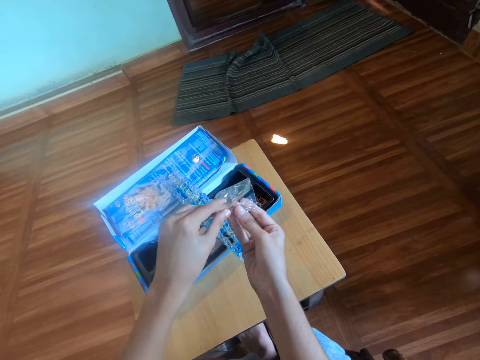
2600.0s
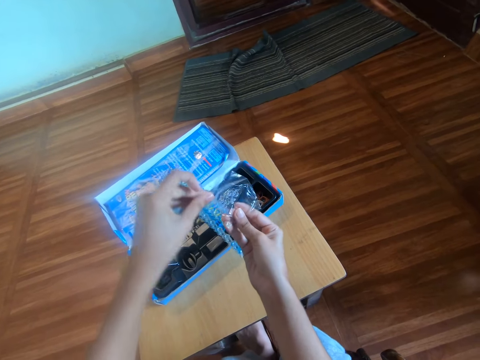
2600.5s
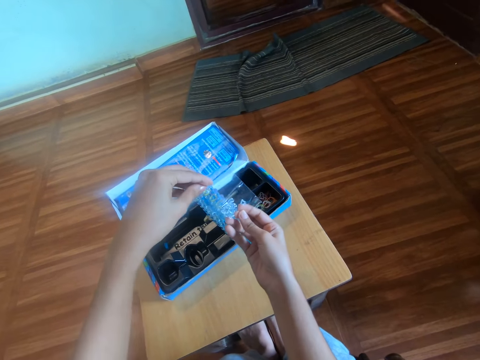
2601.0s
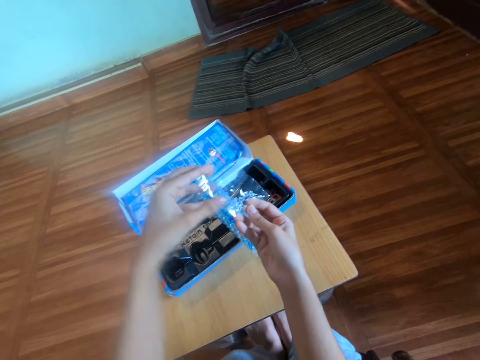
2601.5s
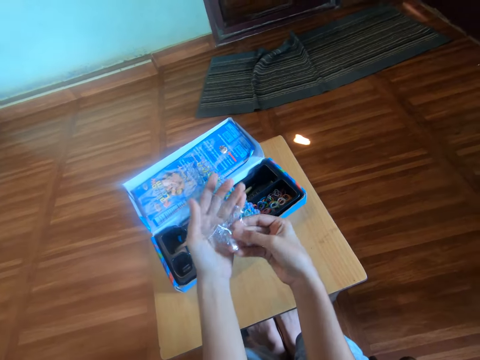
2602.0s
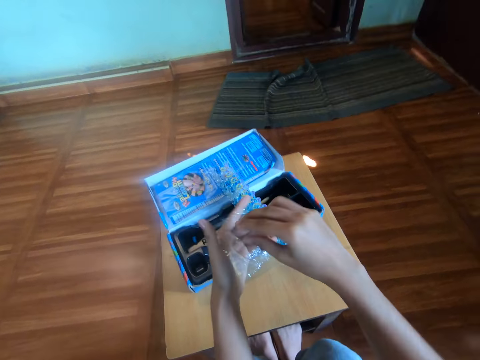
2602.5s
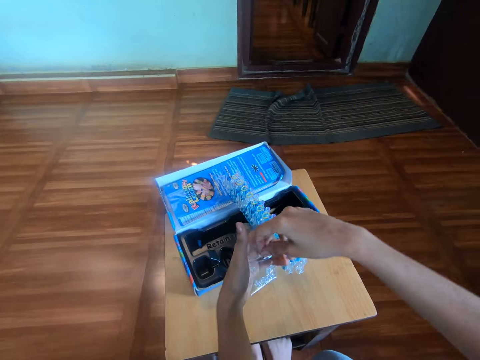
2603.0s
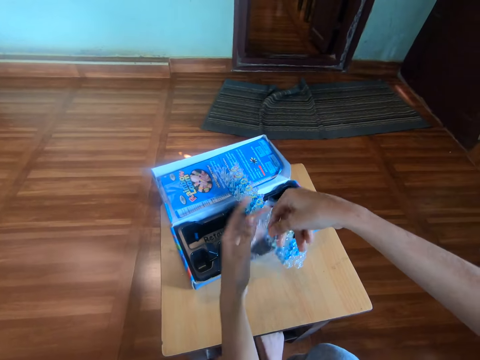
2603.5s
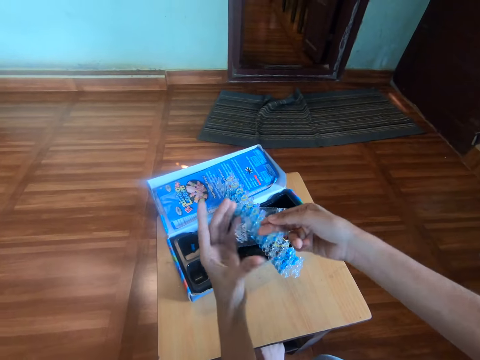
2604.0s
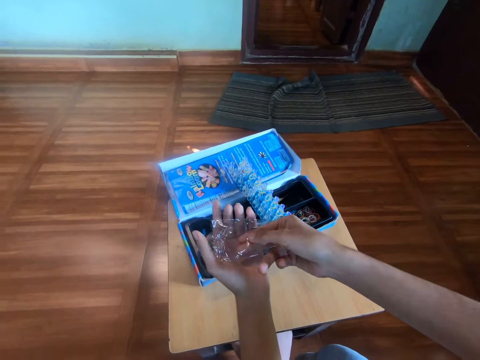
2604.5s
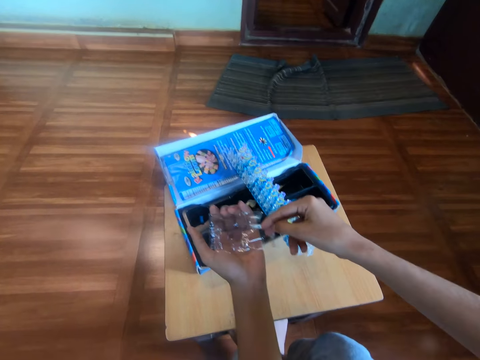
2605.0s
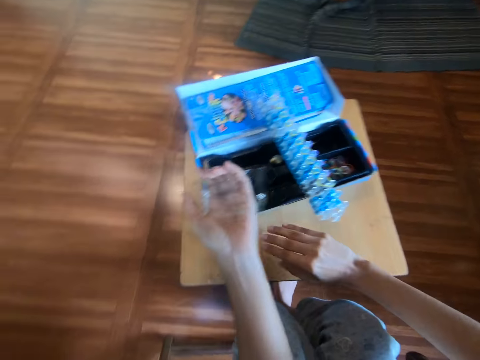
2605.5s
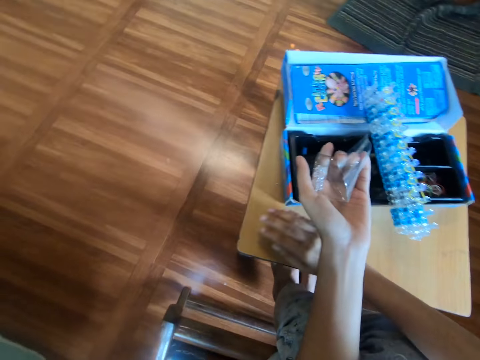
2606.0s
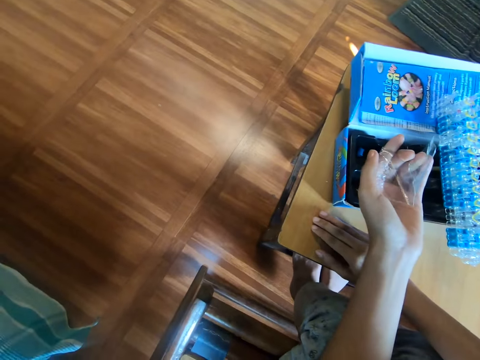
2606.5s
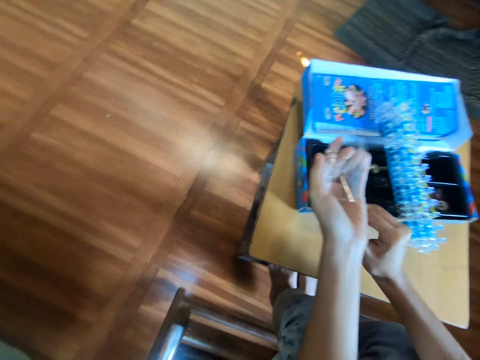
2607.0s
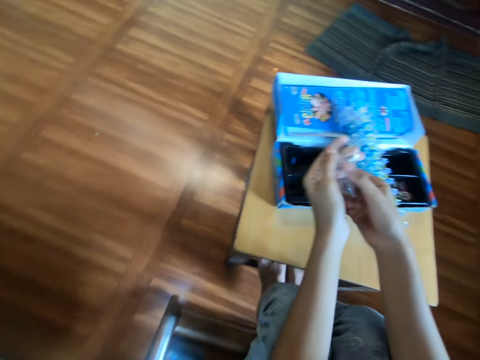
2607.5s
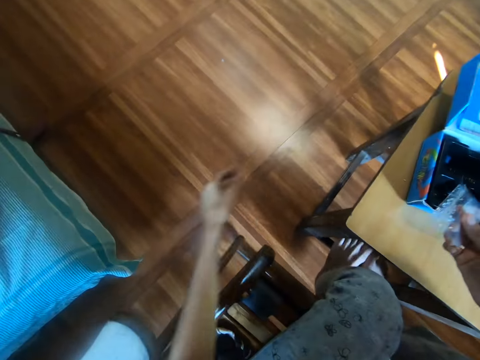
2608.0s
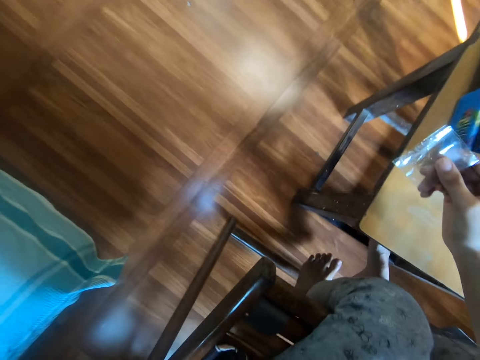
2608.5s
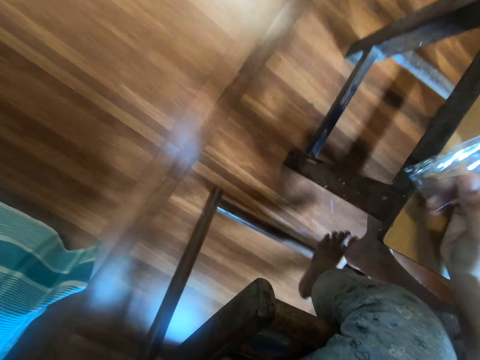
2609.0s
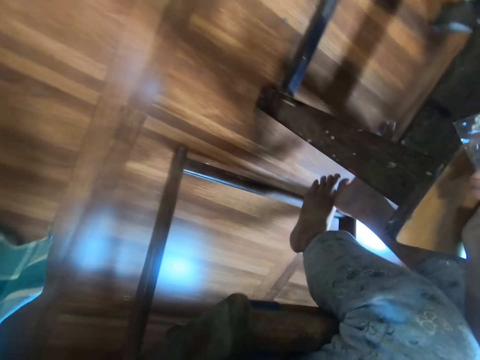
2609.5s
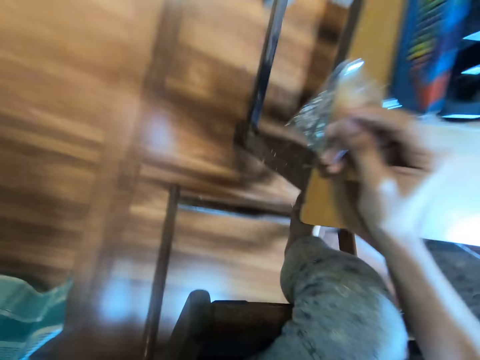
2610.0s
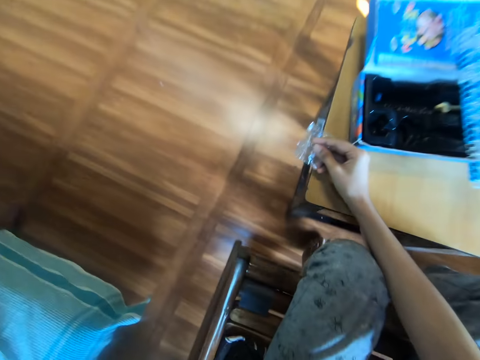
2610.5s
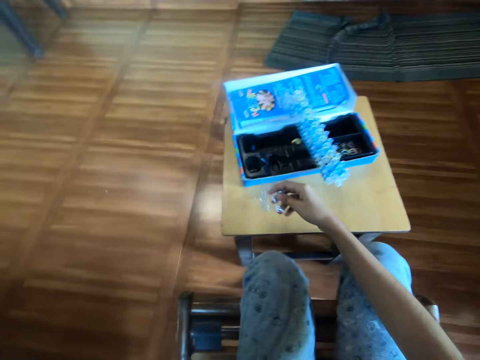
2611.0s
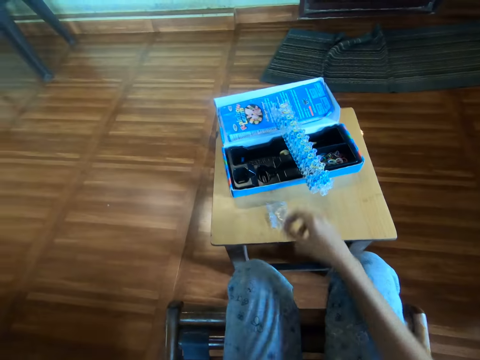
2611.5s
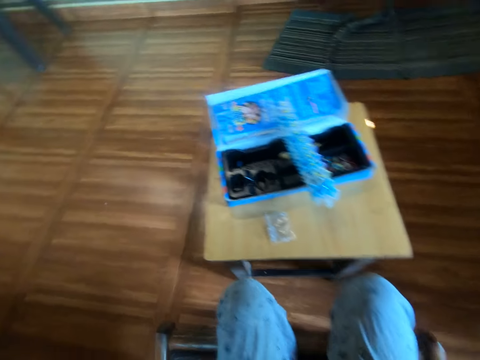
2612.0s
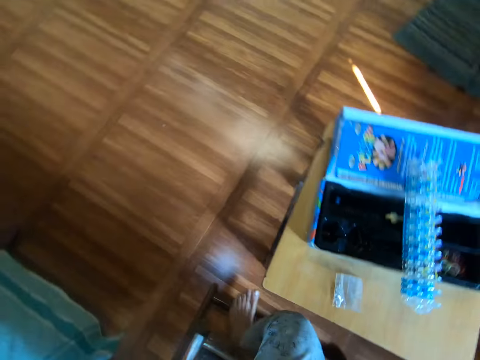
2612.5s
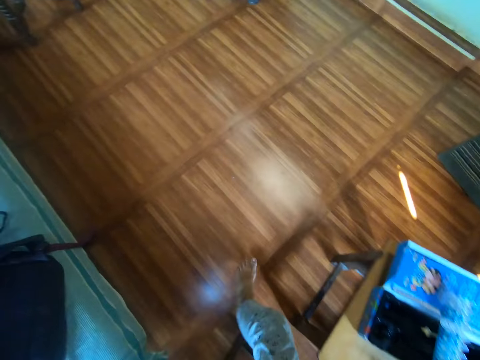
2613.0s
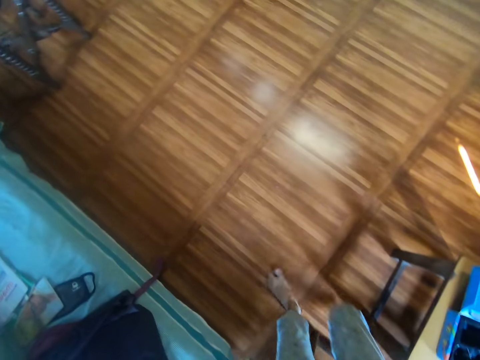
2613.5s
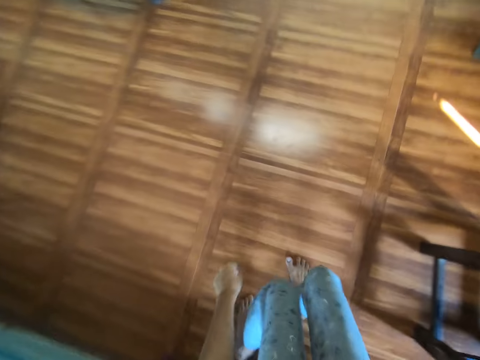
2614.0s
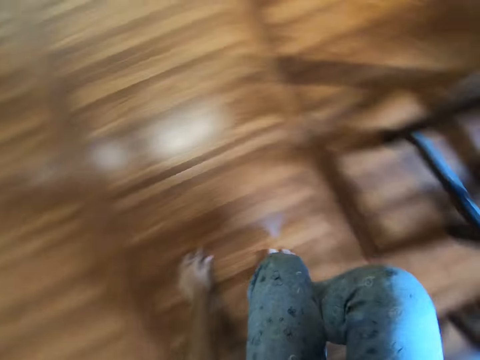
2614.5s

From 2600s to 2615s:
The camera wearer puts the nylon paper on her hand. She puts her fingers in the nylon paper. She puts the nylon paper on her hand. She moves her hand over the table. She places her right hand on the table. She looks around. She picks the nylon paper on her hand. She moves her hand. She transfers the polythene bag from her right hand to her left hand. She looks around. She touches her mouth with her left hand. She drops the polythene bag on the table with her right hand. She touches her mouth with her right hand. She looks around. She moves around. She squats.

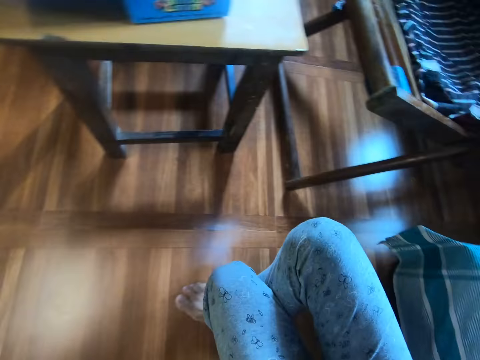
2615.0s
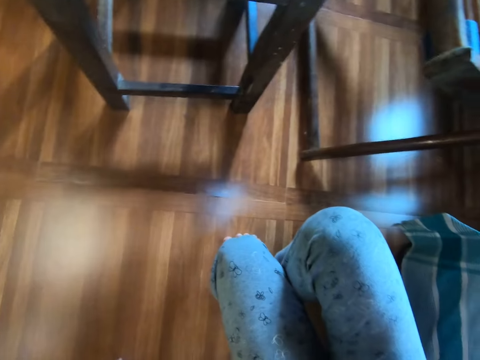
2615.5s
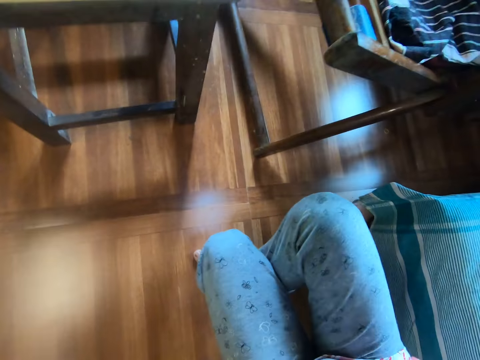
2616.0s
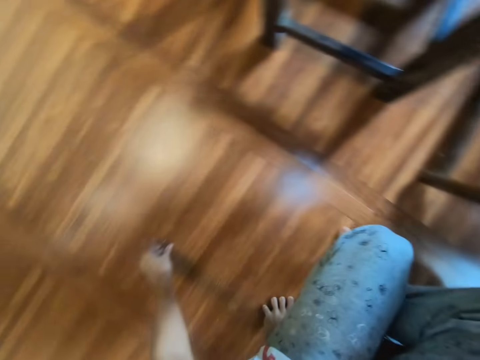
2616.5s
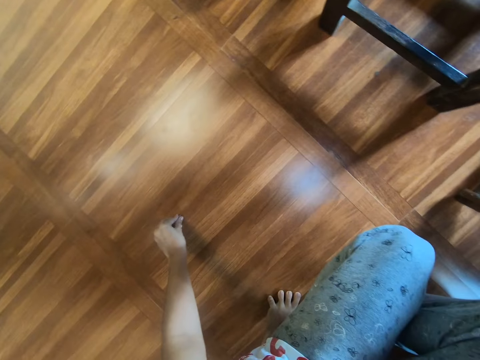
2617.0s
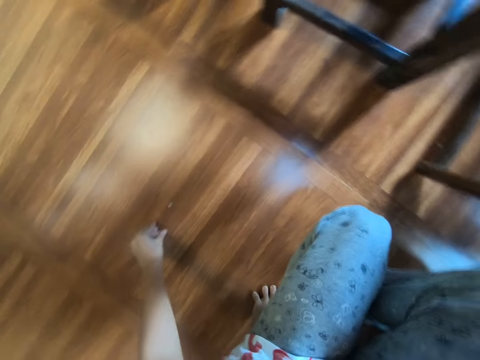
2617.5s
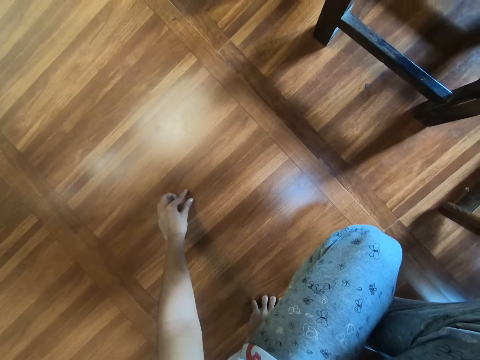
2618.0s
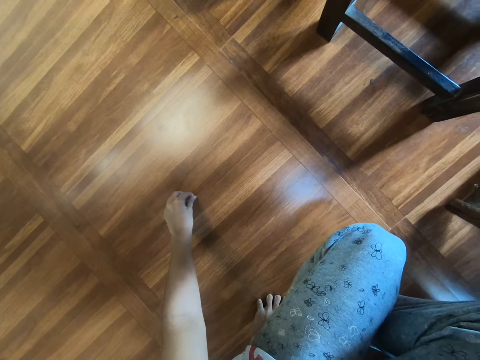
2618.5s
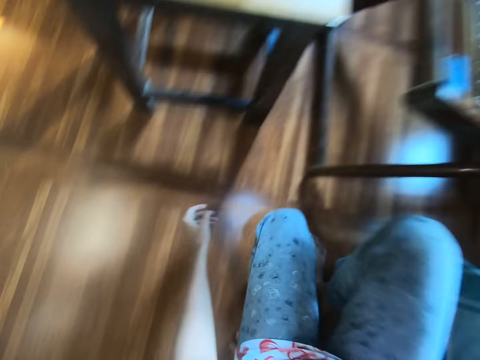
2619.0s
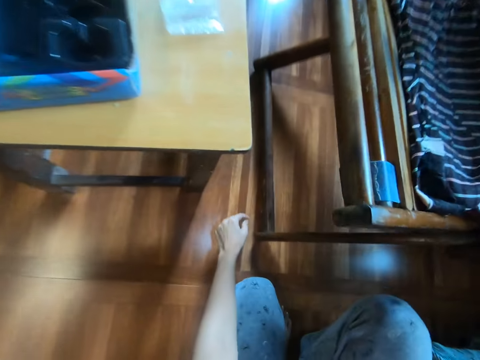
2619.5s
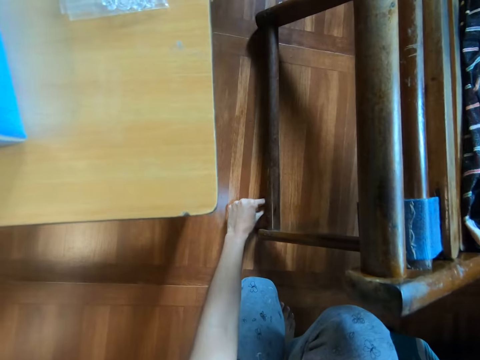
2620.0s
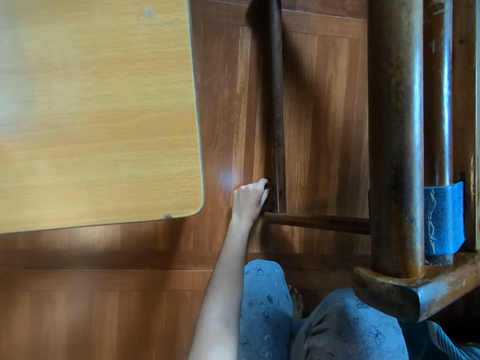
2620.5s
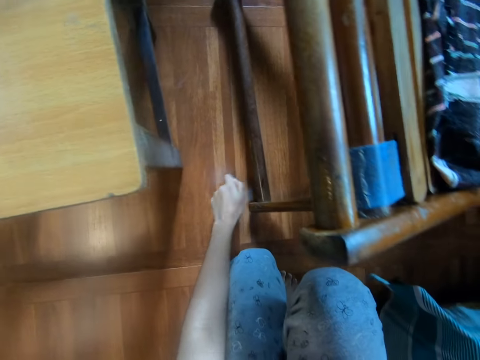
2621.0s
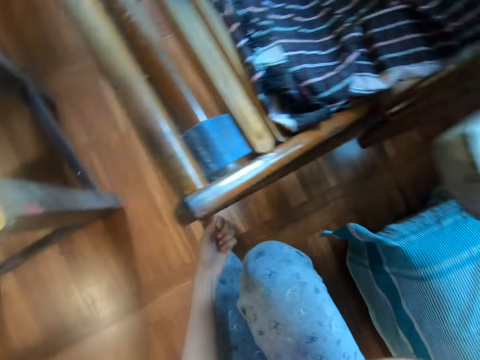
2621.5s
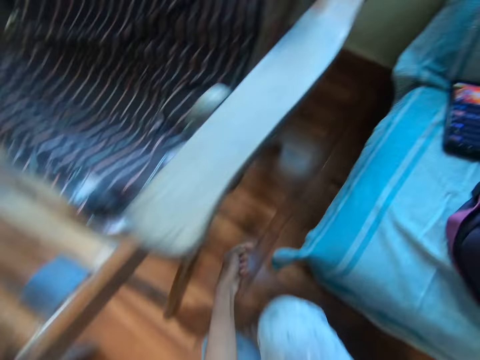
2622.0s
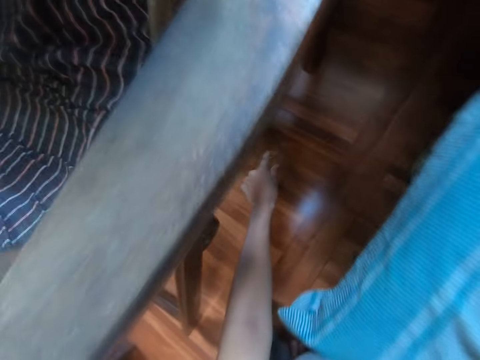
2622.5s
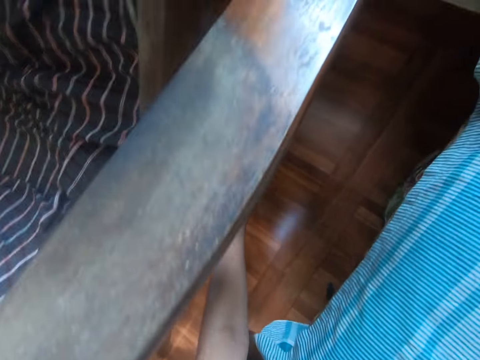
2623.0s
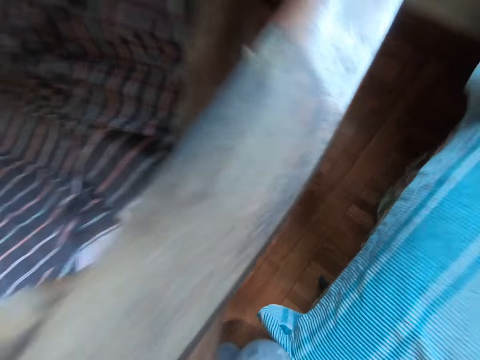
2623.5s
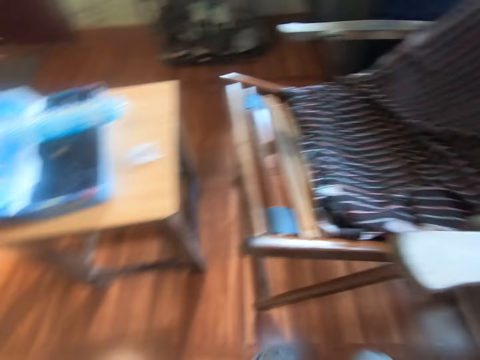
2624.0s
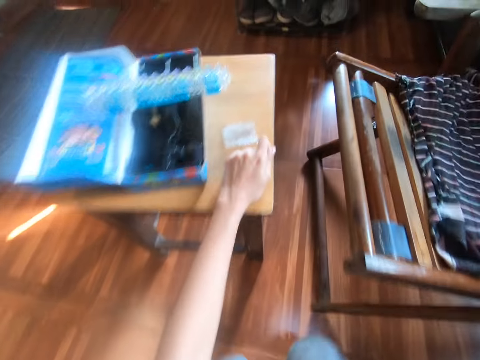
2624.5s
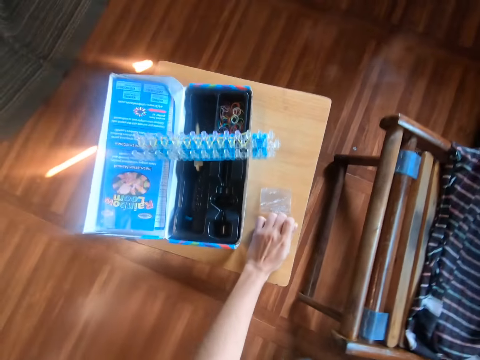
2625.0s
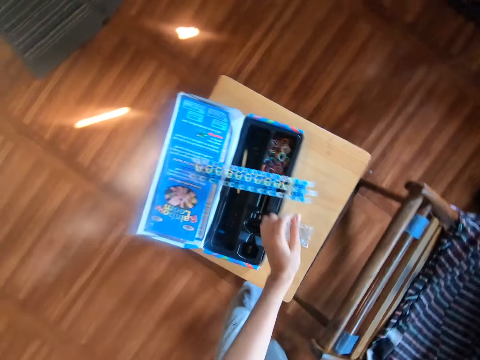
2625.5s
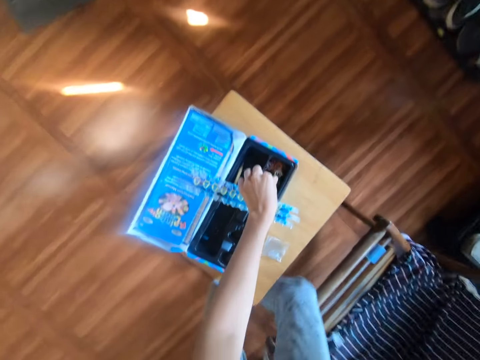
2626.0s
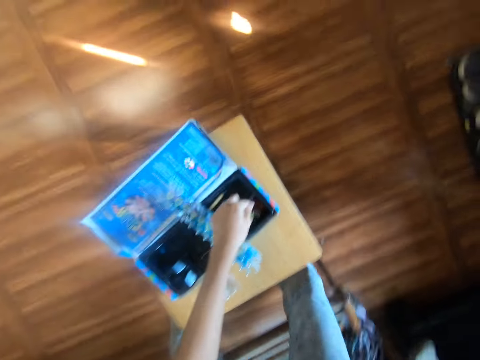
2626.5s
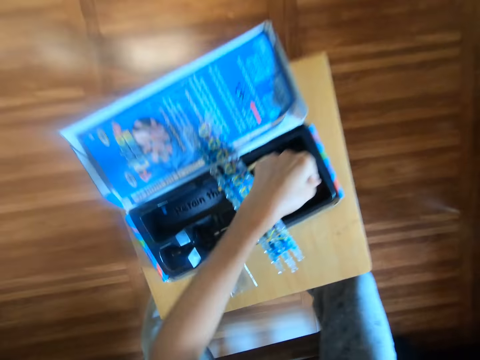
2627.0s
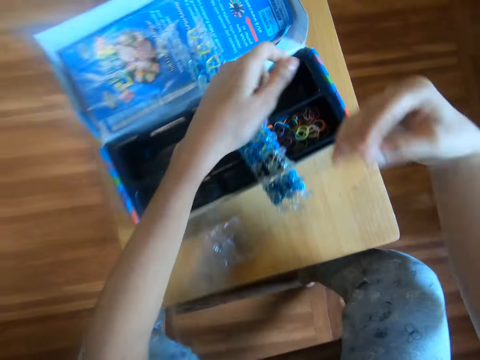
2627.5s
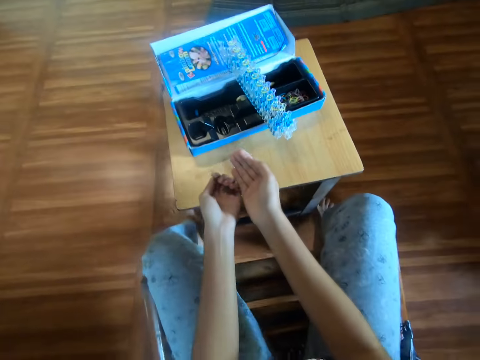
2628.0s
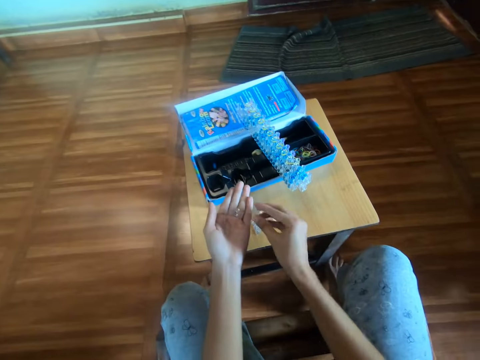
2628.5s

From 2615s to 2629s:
The camera wearer puts her hand on the ground. She looks around. She picks up a hook from the floor with her left hand. She moves her leg. She looks around. She moves her hand on the floor. She picks up another hook from the floor with her left hand. She moves her hand on the floor. She picks up another hook from the floor with her left hand. She turns around. She moves her hand on the floor. She picks up another hook from the floor with her left hand. She turns around. She places her left hand on the table. She stands up. She moves around. She sits on the chair. She drops the first hook in the box with her left hand. She looks at something.
